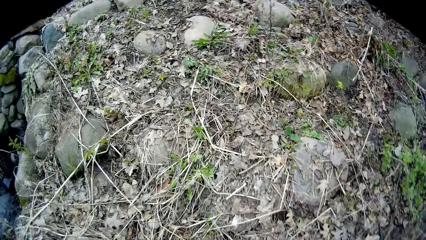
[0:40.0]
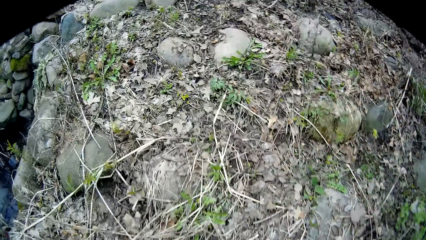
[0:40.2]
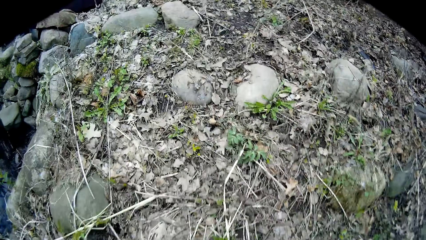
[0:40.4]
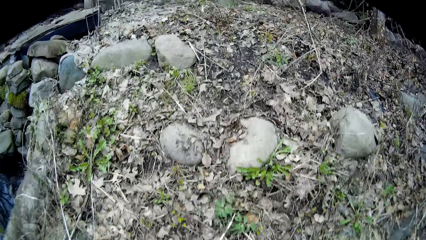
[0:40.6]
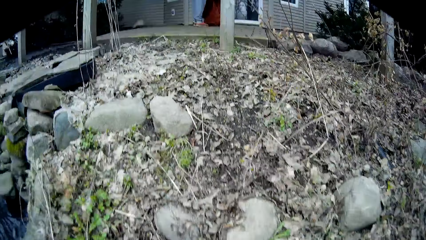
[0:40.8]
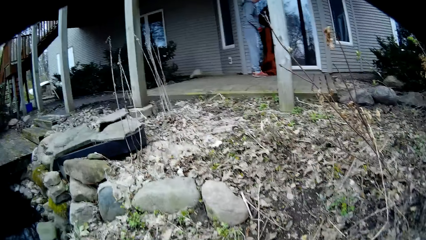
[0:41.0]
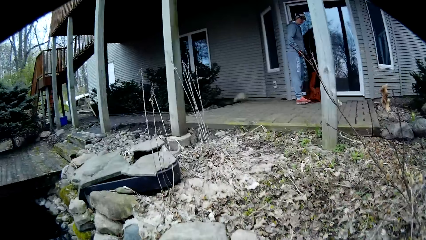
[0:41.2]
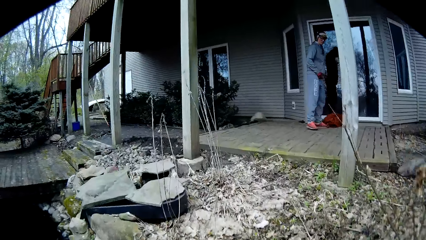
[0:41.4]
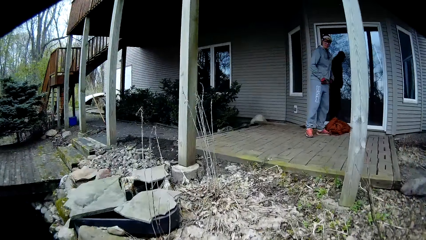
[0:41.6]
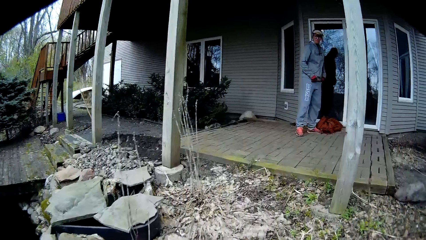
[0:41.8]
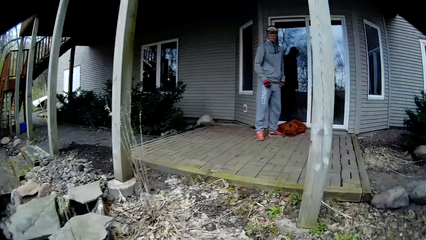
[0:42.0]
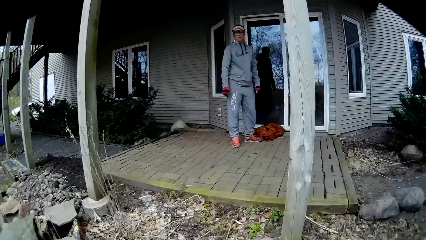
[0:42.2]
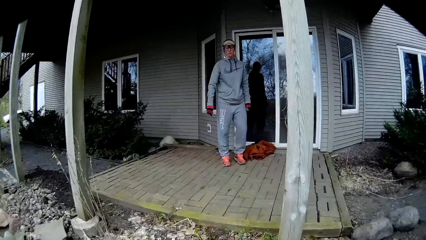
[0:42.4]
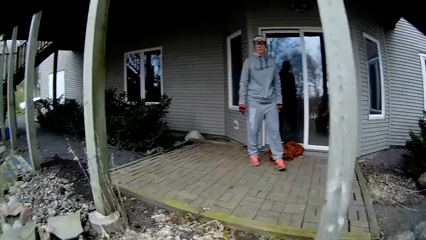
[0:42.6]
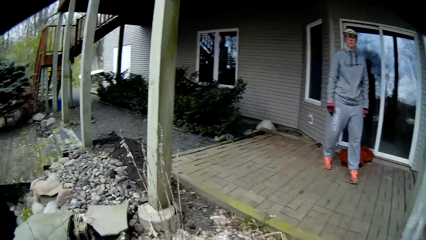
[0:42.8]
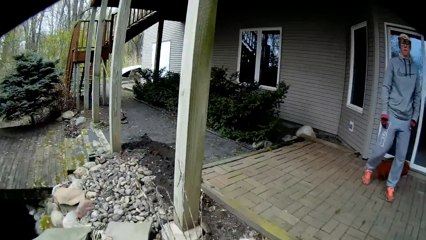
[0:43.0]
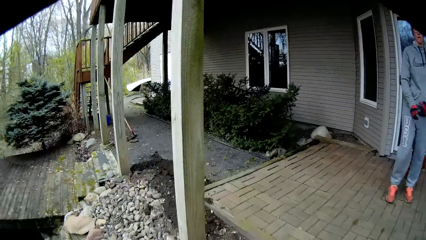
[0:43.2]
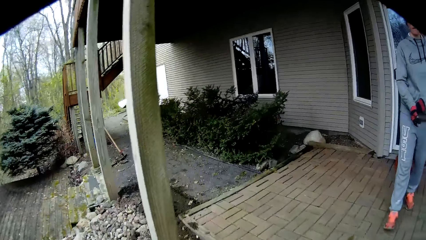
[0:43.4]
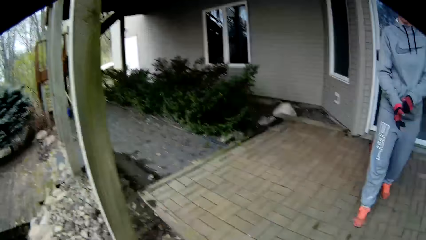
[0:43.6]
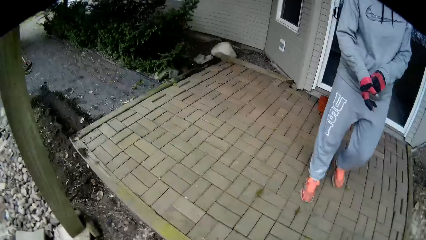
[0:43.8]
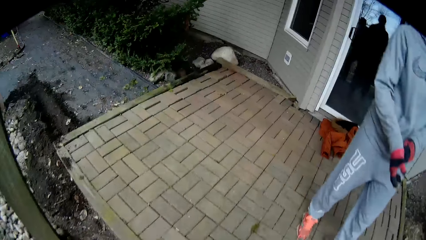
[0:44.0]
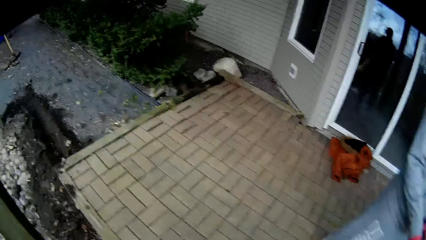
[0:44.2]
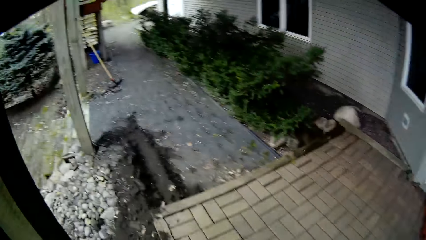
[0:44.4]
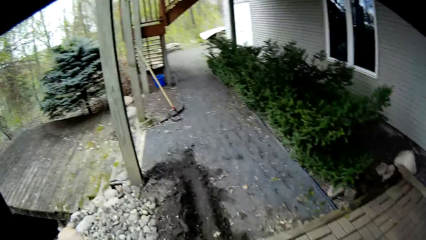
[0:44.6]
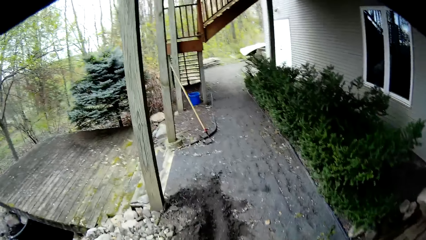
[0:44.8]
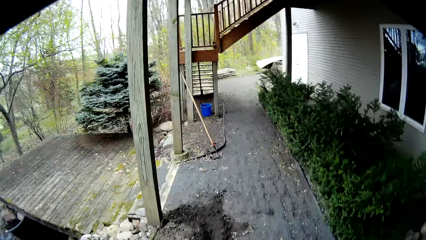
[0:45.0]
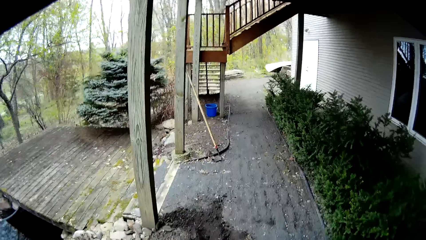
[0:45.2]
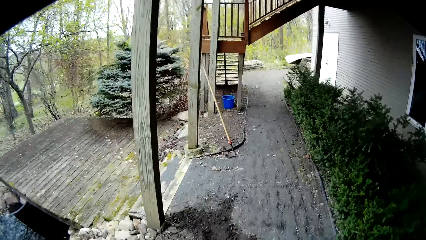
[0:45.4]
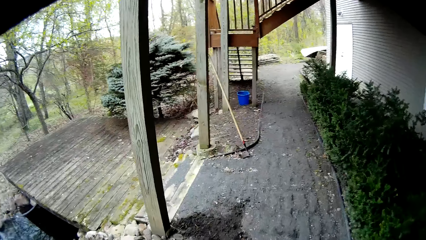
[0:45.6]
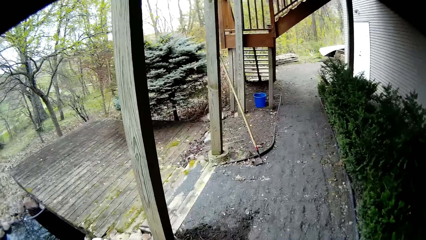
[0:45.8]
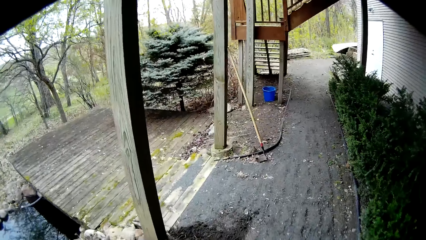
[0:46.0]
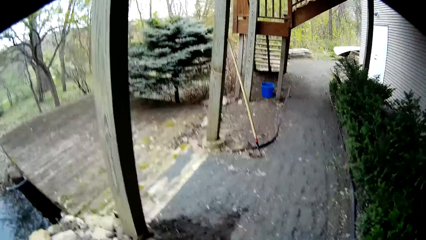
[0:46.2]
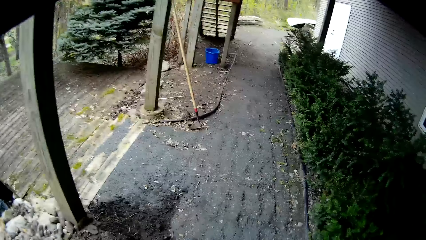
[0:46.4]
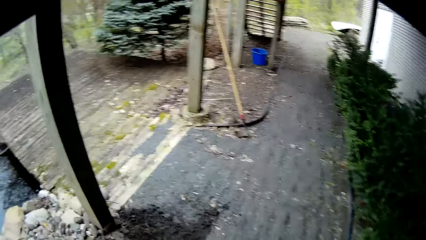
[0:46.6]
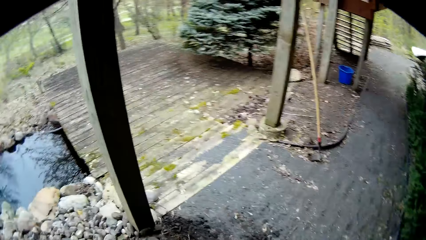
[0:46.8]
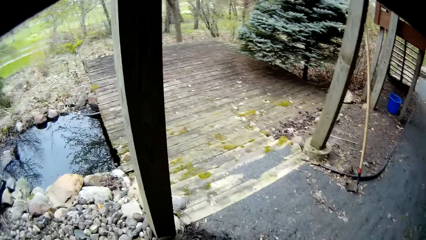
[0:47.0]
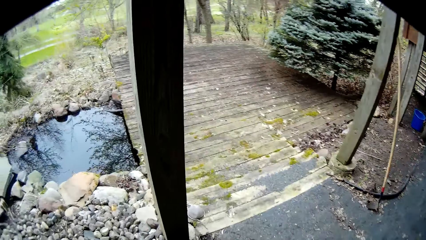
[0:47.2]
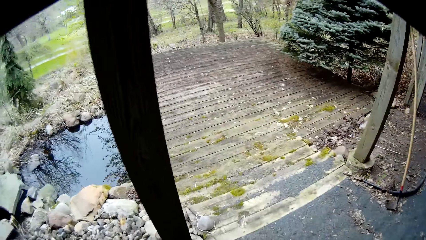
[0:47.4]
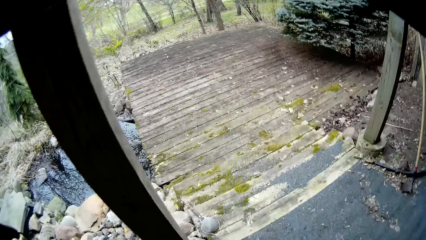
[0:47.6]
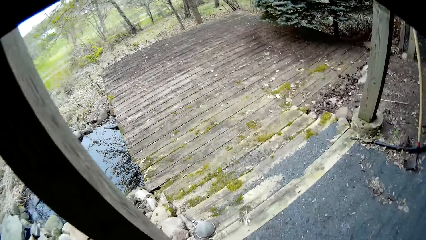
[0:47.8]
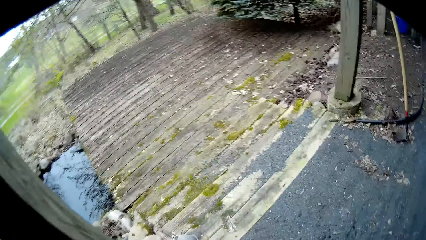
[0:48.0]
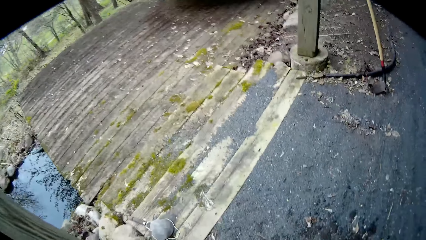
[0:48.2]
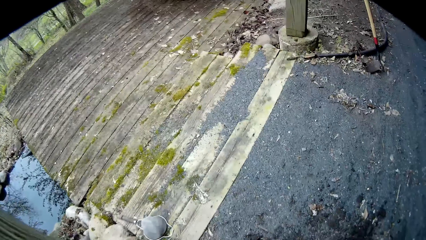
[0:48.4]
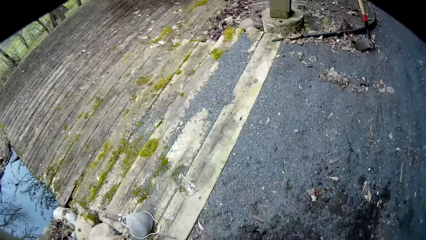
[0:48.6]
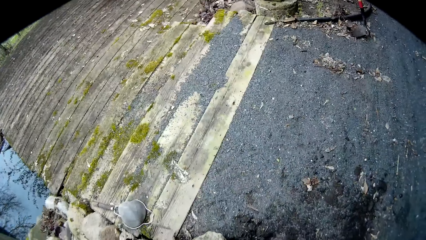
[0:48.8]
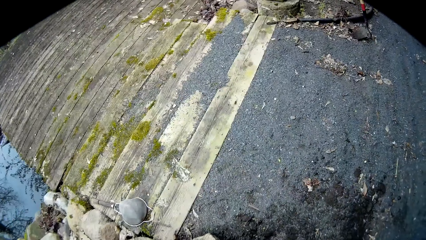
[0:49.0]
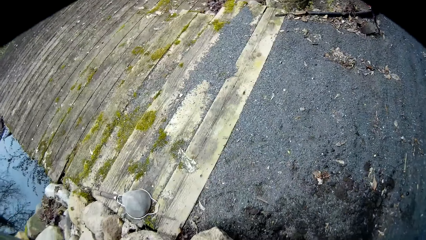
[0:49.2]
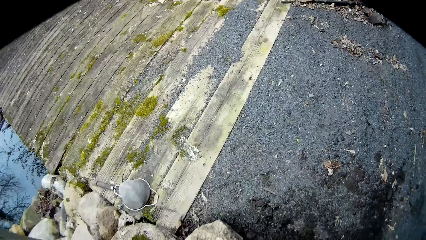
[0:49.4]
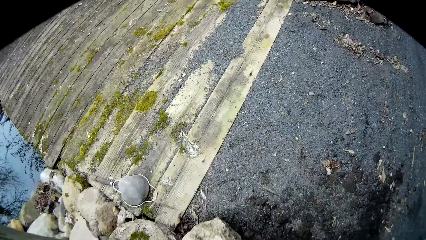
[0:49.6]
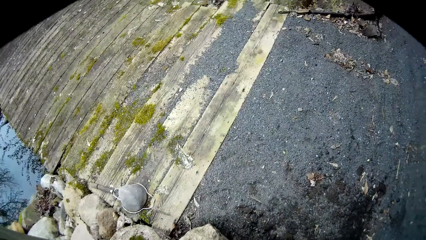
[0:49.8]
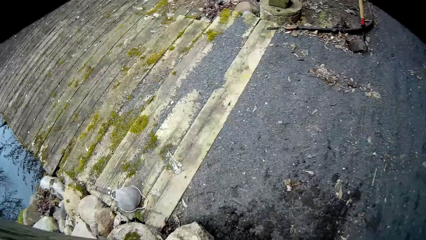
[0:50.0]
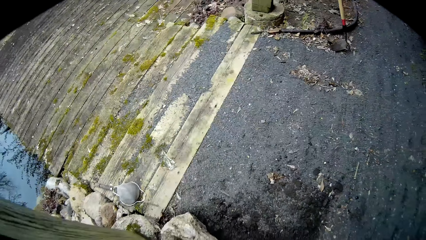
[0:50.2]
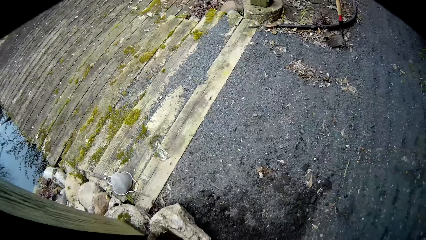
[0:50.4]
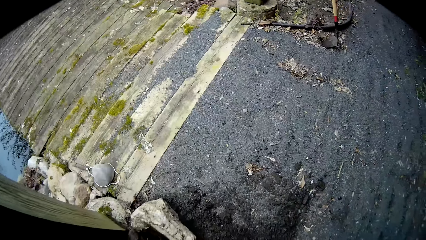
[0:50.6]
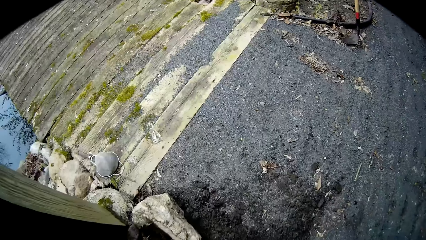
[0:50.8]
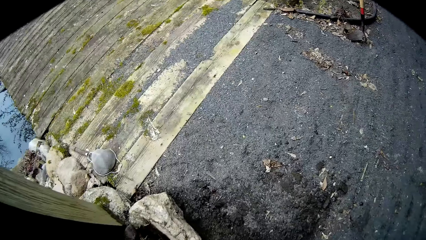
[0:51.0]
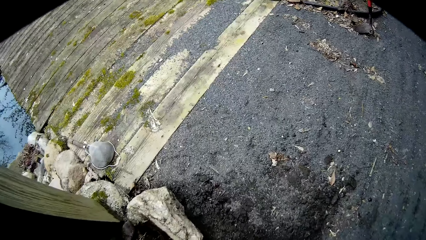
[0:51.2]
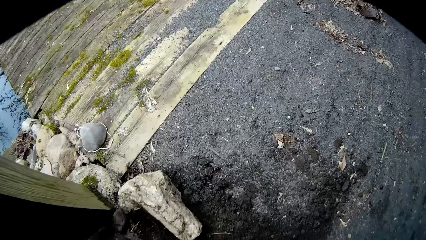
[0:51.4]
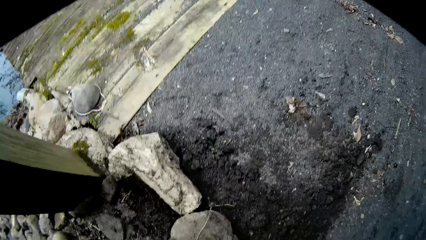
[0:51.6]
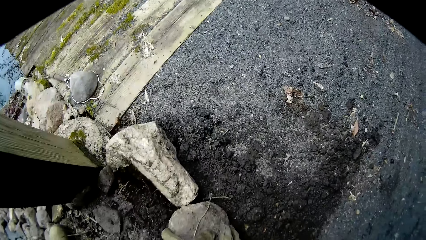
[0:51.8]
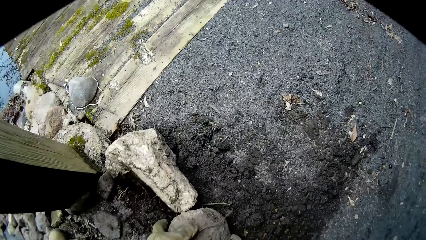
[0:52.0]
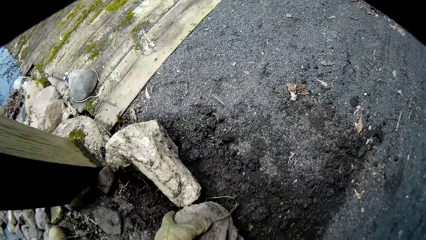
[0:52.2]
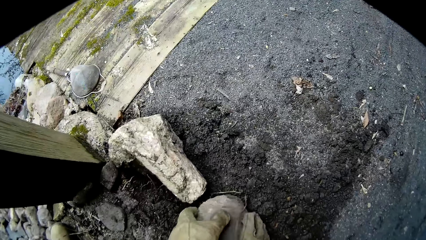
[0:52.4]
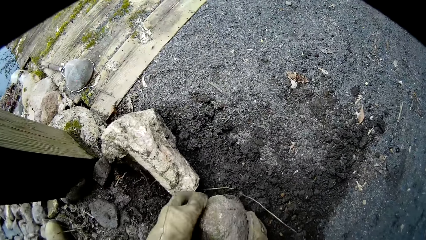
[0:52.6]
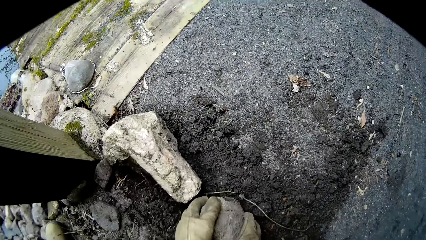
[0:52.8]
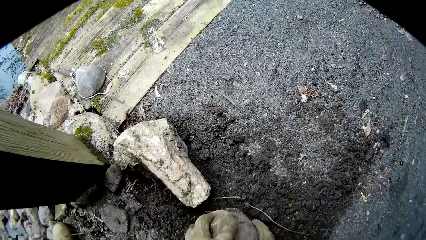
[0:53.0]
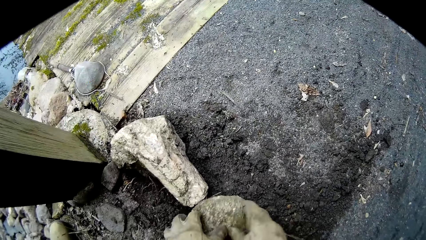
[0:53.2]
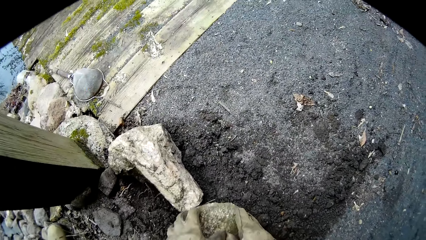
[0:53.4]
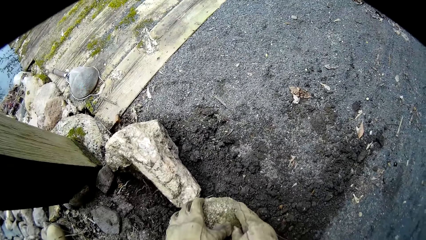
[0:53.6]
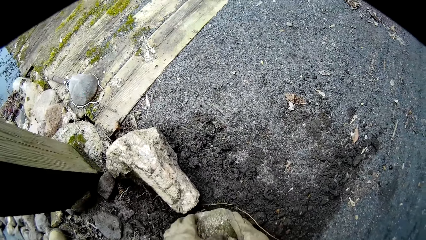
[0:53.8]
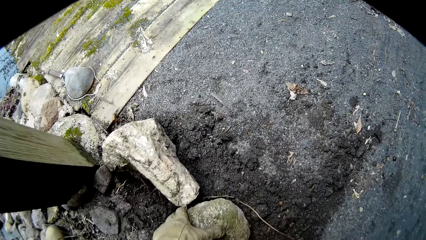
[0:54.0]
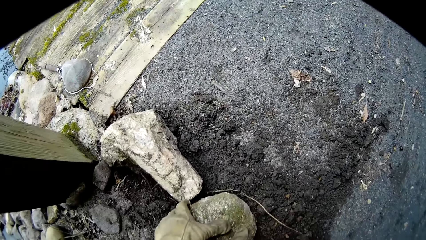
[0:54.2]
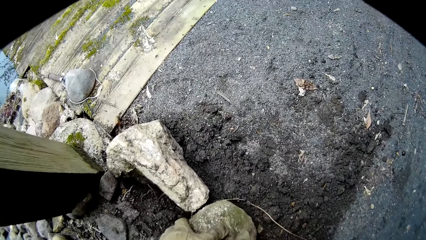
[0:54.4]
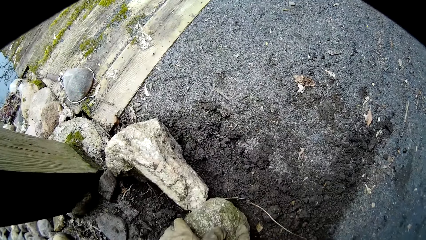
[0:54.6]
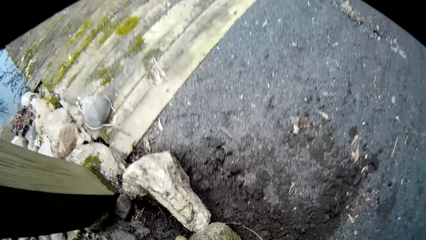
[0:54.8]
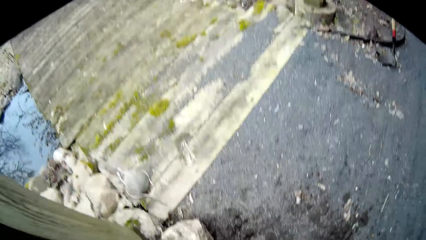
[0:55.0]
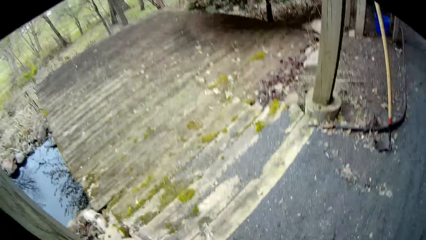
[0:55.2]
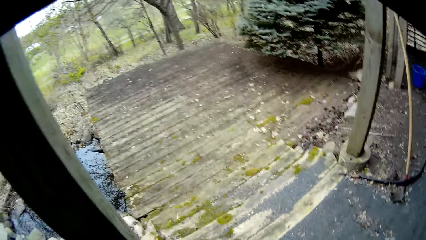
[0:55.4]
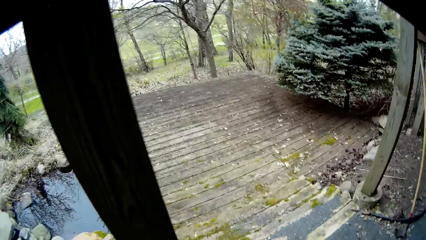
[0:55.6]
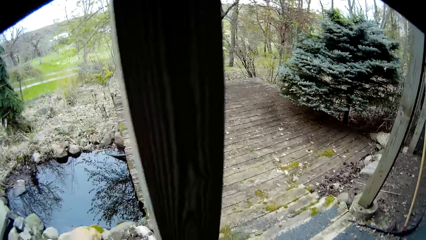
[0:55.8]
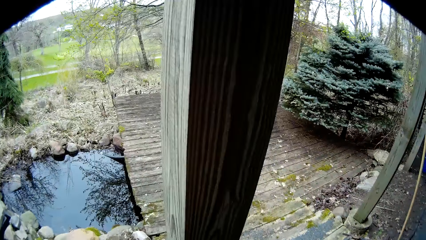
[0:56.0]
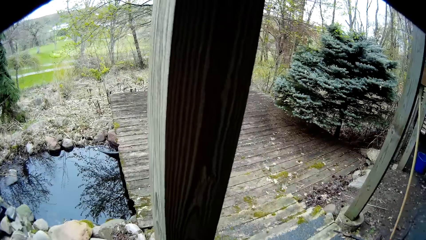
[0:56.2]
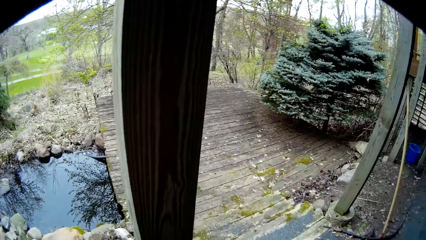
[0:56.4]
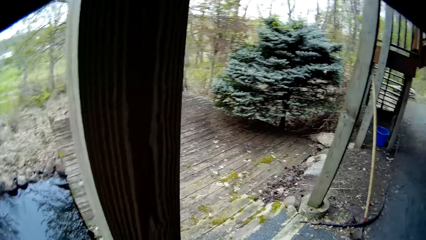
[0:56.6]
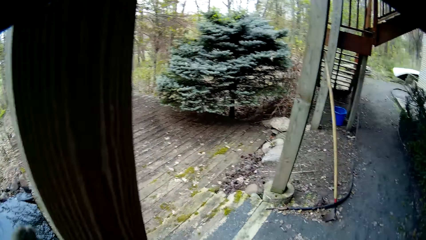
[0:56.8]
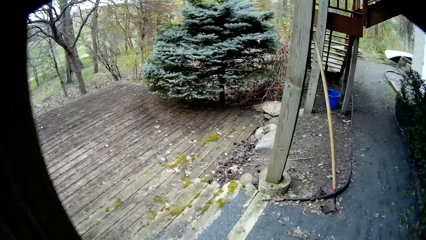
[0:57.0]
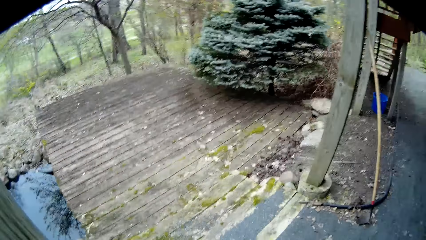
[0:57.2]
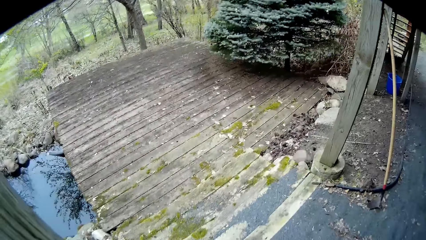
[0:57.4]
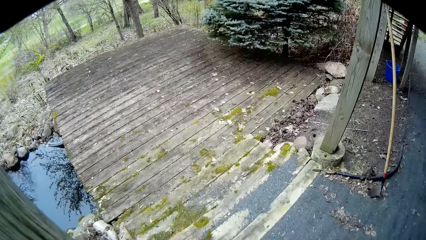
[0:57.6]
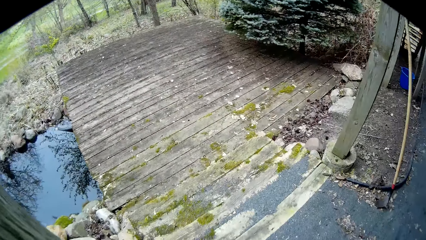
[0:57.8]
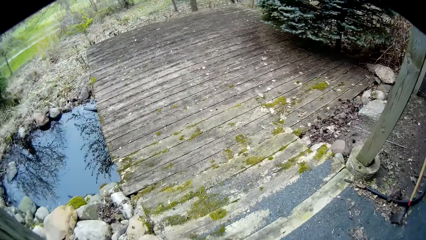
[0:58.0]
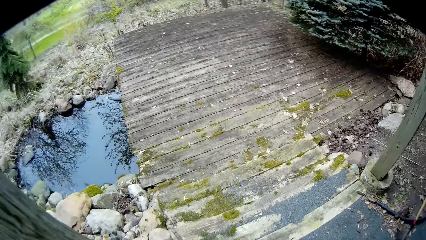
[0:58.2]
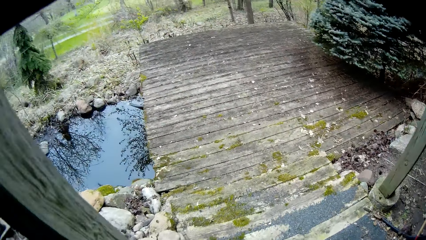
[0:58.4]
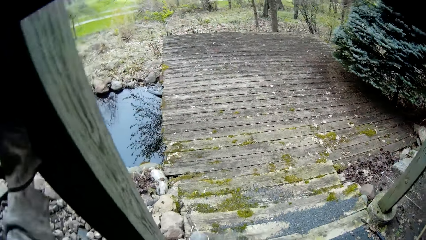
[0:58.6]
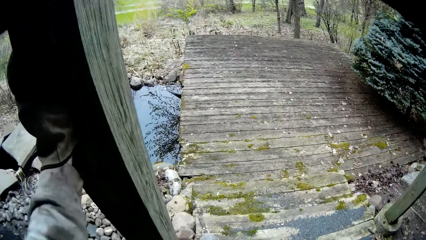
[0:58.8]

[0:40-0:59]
The camera wearer looks around. The woman drops the jacket on the floor with her left hand. The camera wearer walks in the compound, and walks in the compound again. The woman walks on the pavement. The camera wearer turns around. He walks on the pavement. He turns around. He drops a rock on the floor with both hands. He drops a rock on the floor with both hands again. He adjusts the rock on the floor with both hands. He converses with the woman. He places his left hand on a wooden pillar. He looks around.
